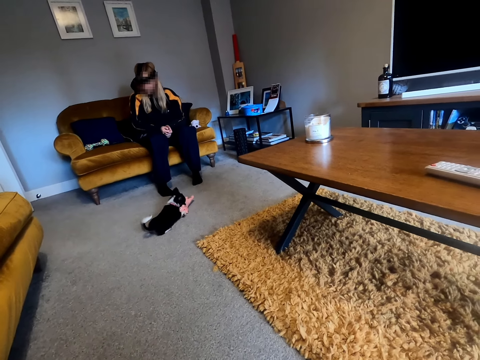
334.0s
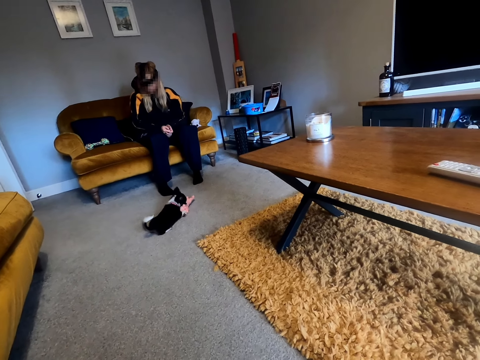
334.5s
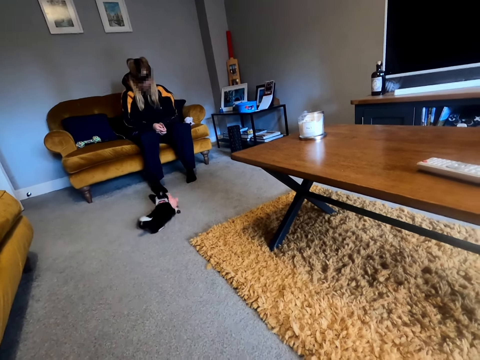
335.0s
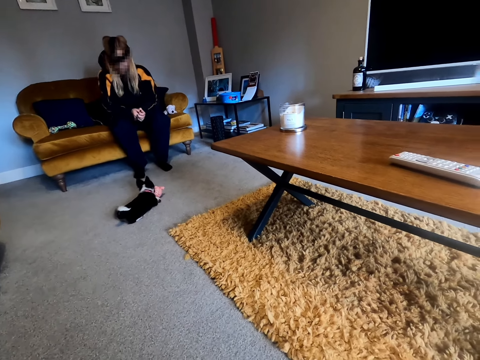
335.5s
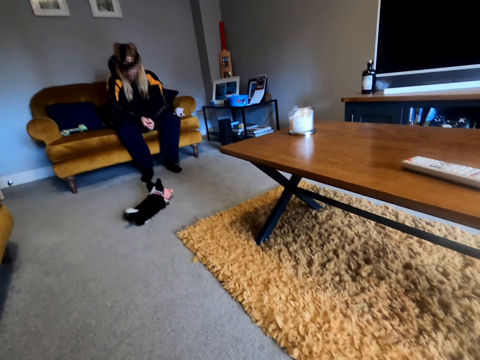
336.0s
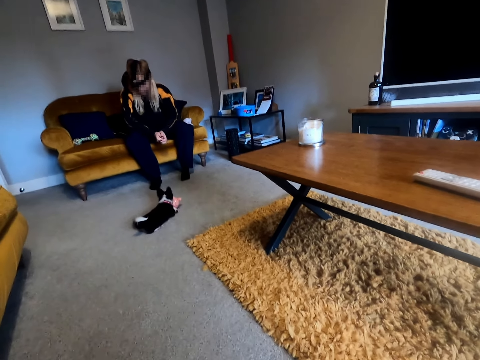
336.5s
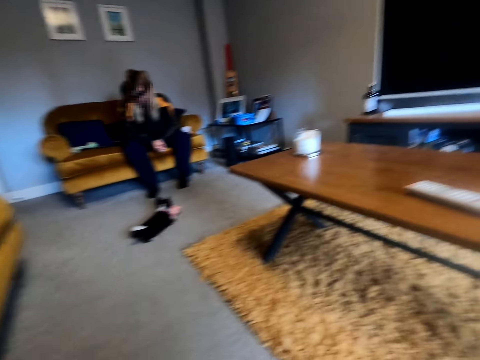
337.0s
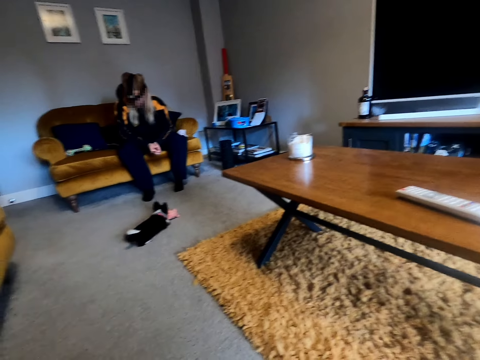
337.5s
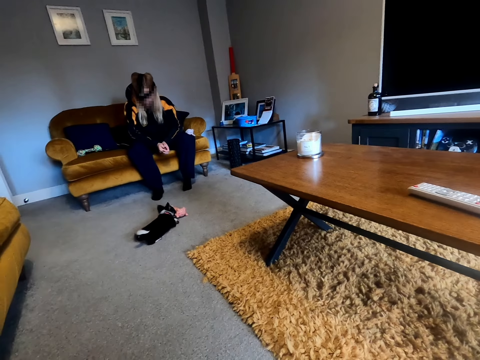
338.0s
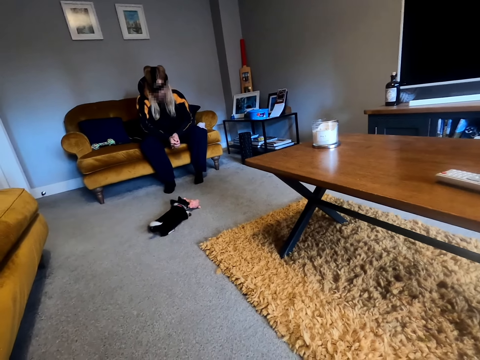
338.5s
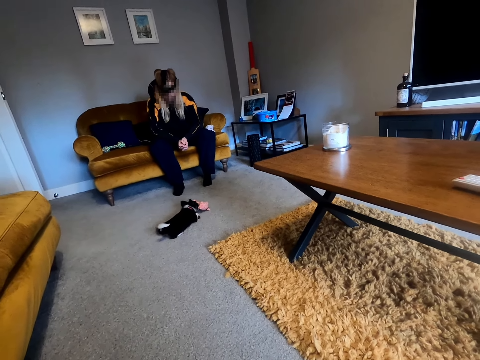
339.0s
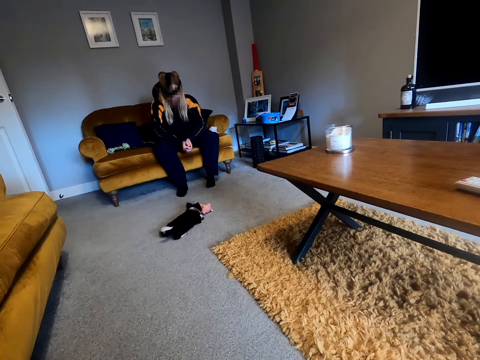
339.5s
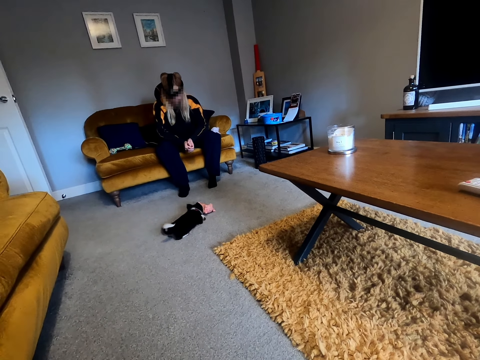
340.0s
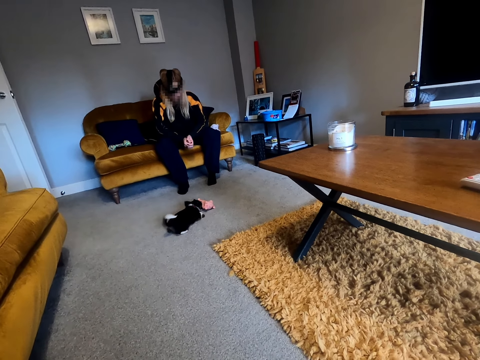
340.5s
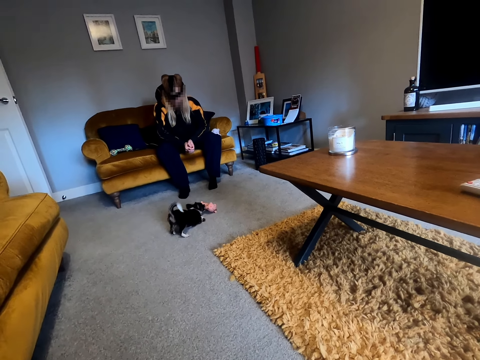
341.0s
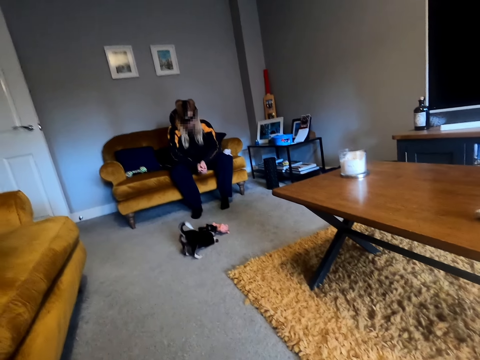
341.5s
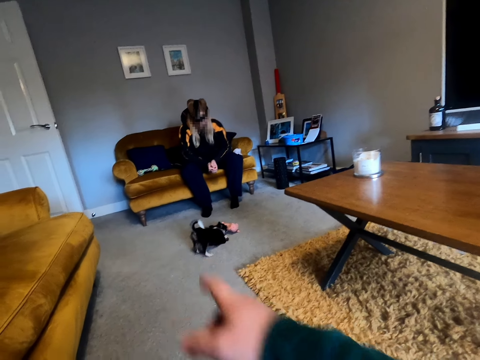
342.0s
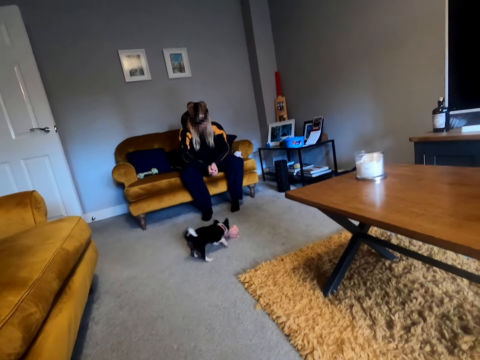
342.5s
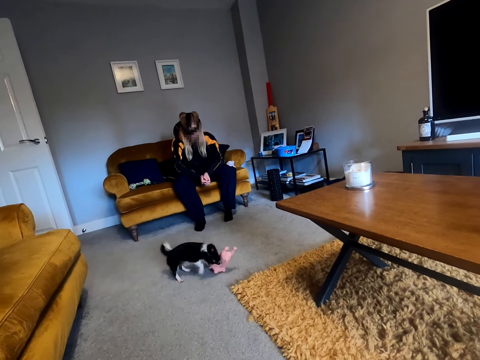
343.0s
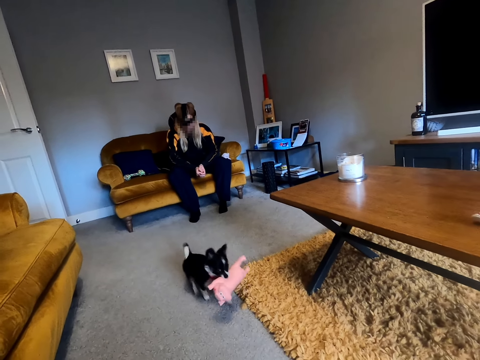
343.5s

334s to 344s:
The camera wearer converses. They point at the cat.

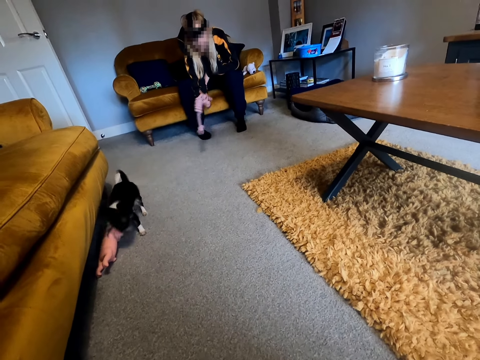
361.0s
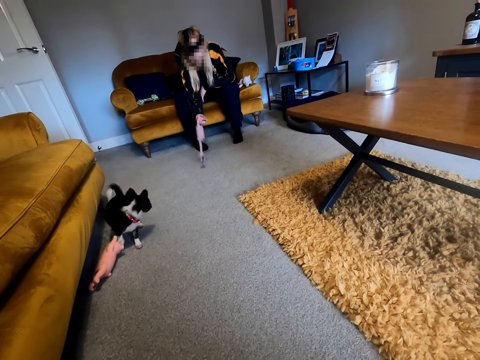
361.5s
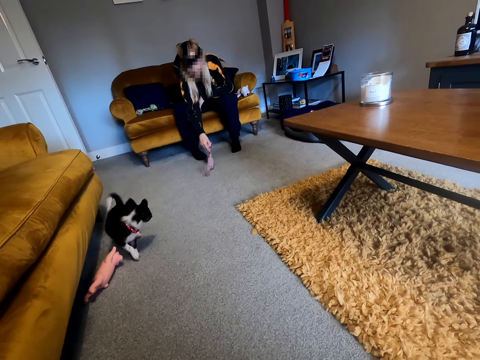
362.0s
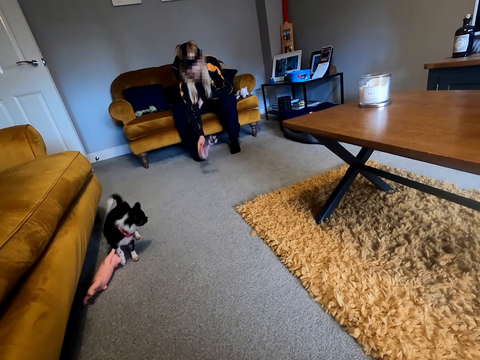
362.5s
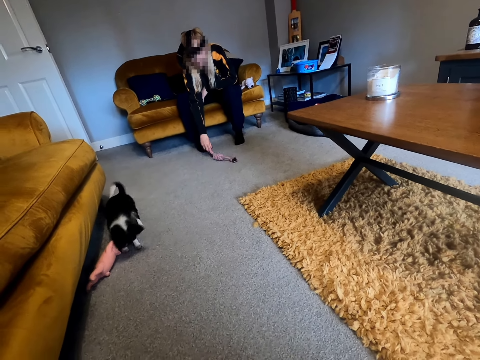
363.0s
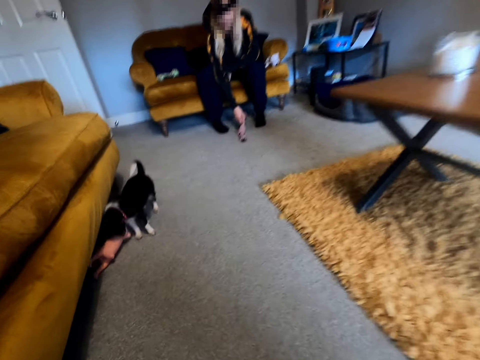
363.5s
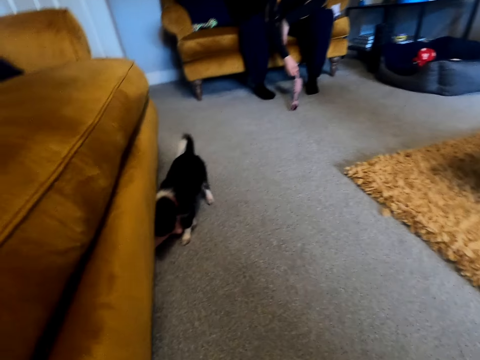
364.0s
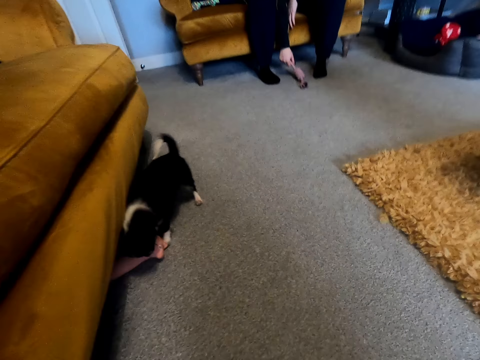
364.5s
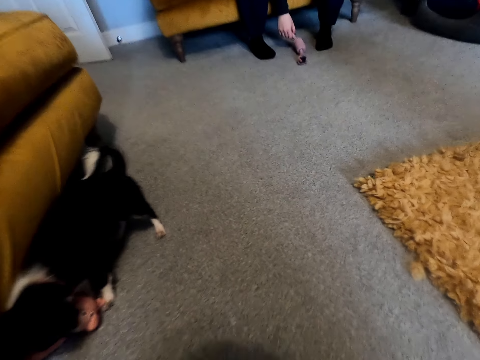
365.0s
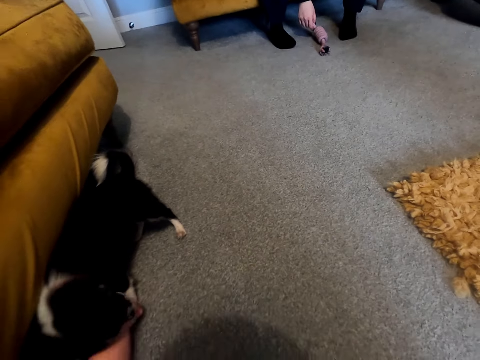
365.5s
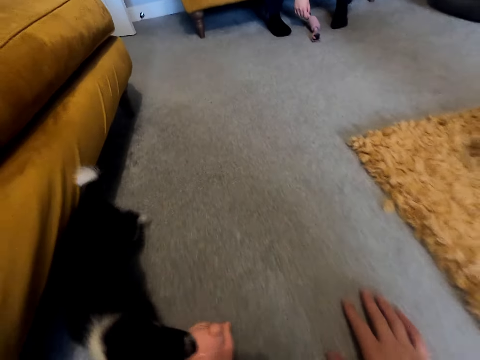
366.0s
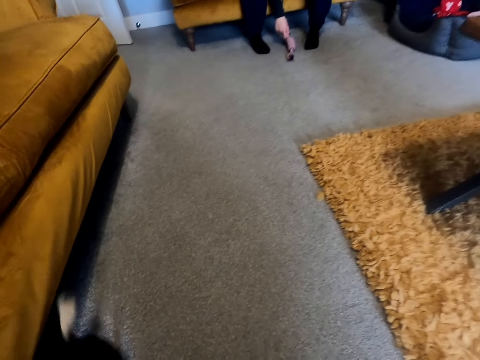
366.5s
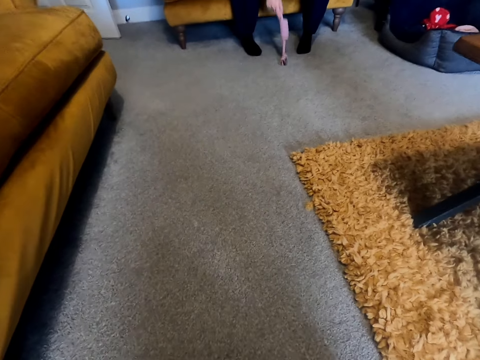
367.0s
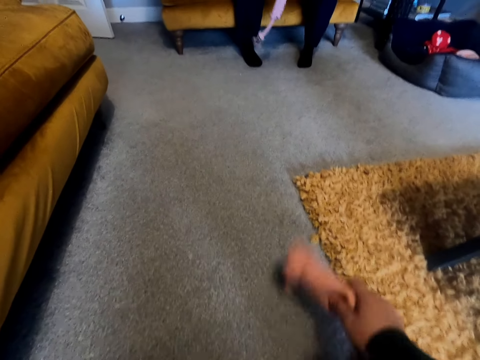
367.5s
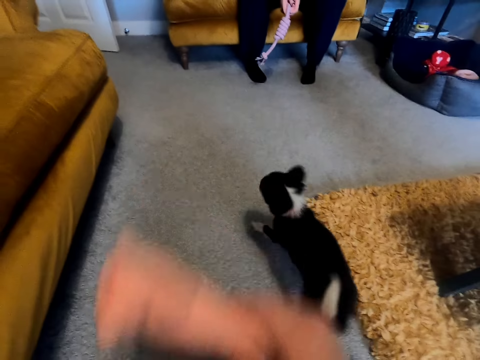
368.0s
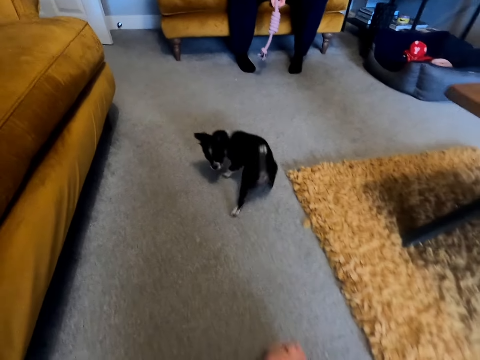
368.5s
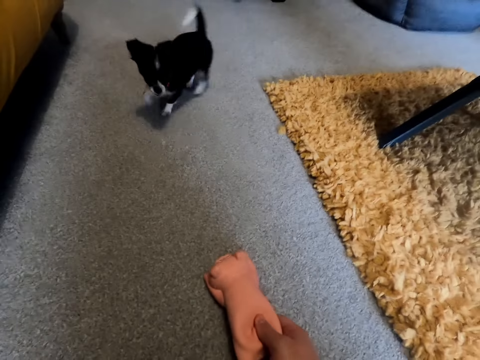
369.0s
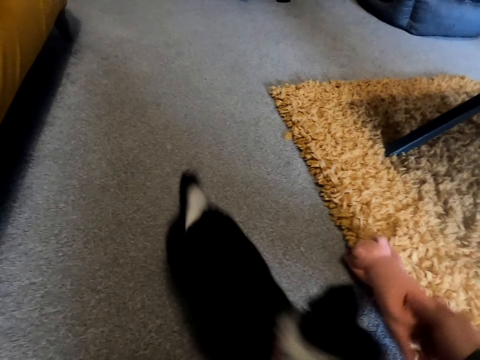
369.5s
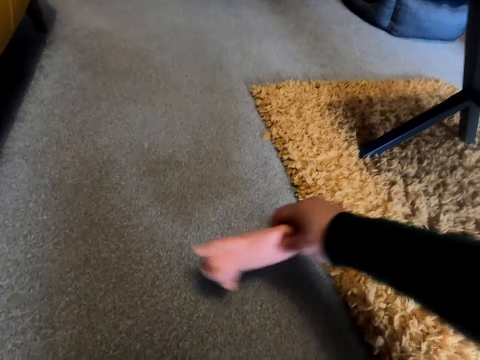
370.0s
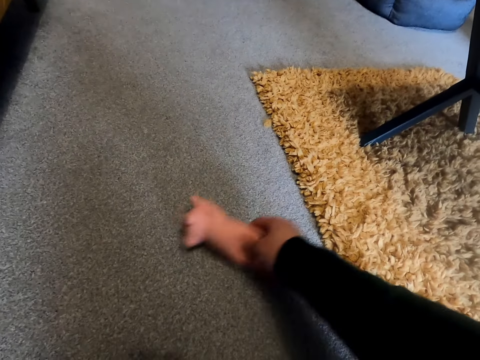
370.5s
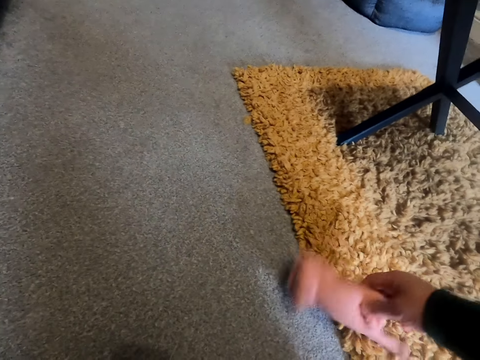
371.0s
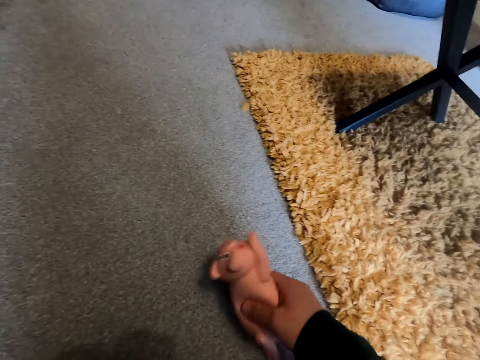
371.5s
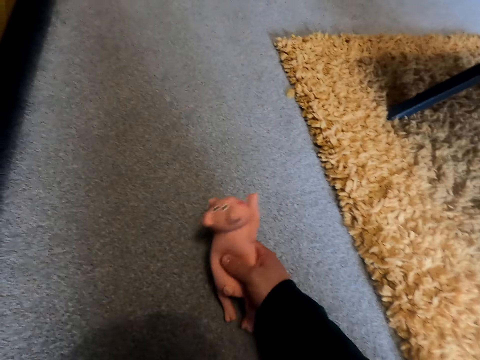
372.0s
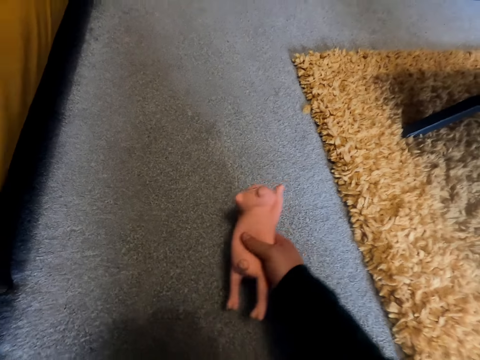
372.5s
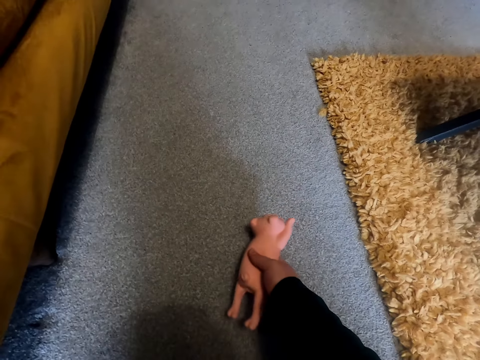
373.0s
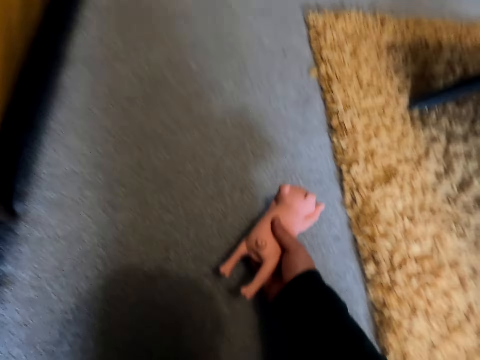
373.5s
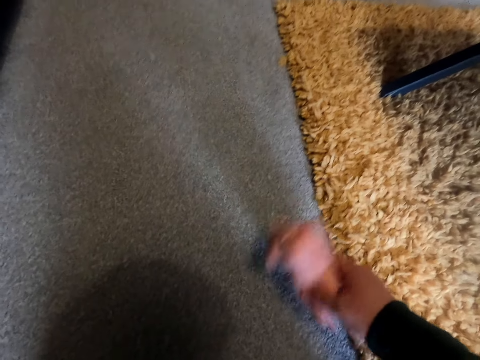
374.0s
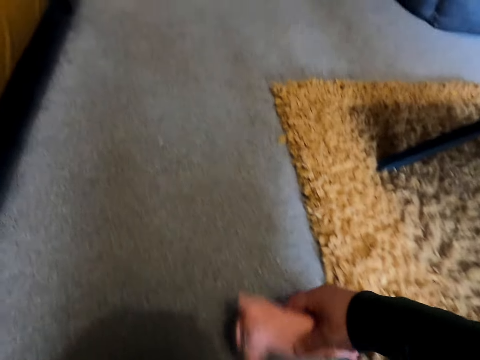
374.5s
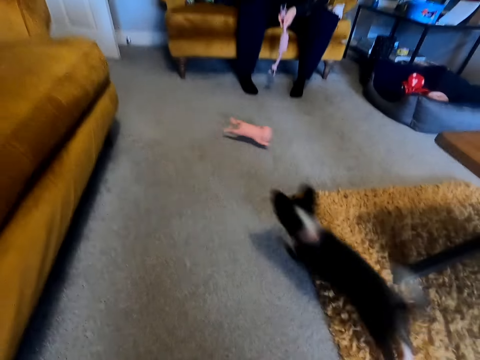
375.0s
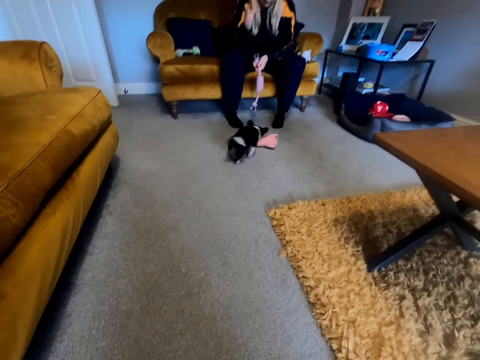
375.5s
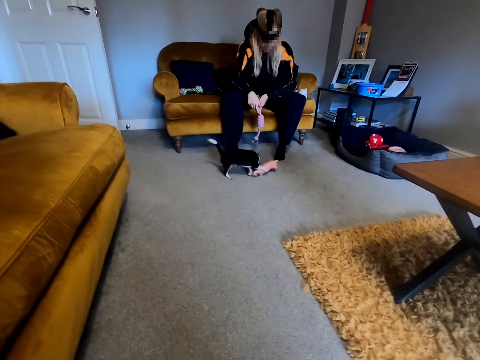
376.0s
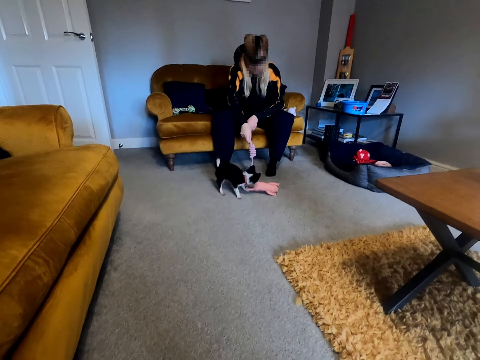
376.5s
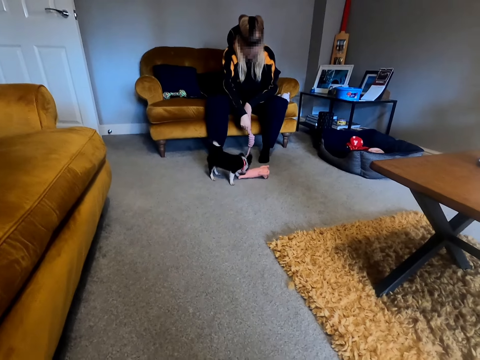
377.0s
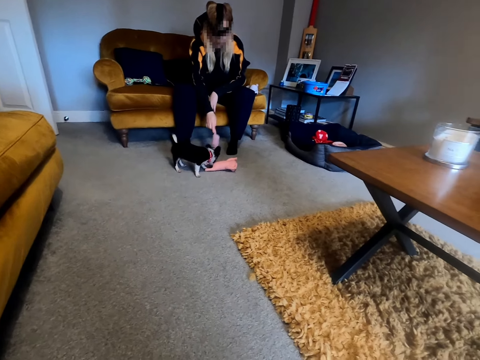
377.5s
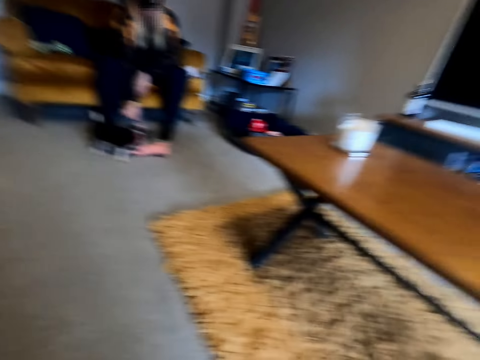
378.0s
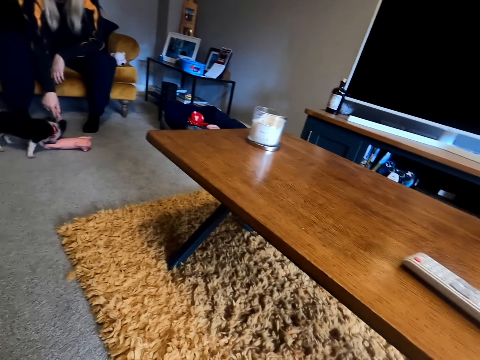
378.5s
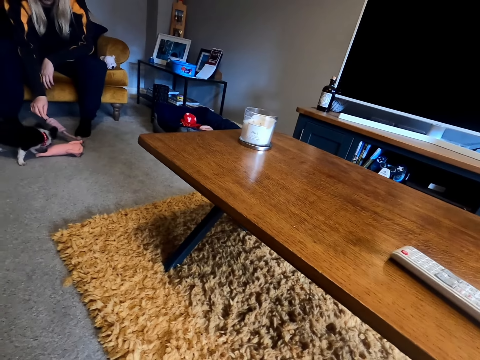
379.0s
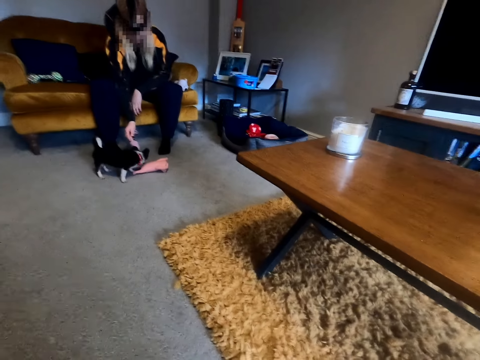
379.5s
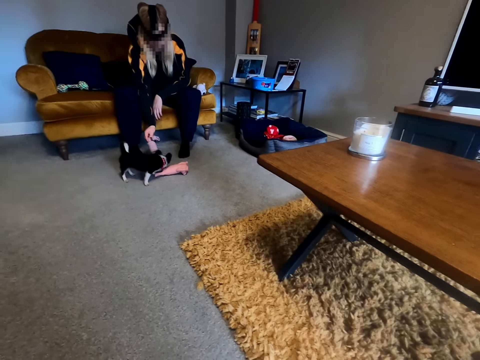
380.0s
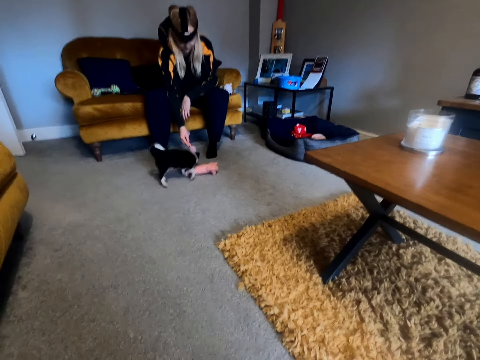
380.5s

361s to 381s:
A person hits the toy on the ground. The camera wearer moves left. They play with the cat. They throw the toy forward on the ground. The person plays with the cat.
